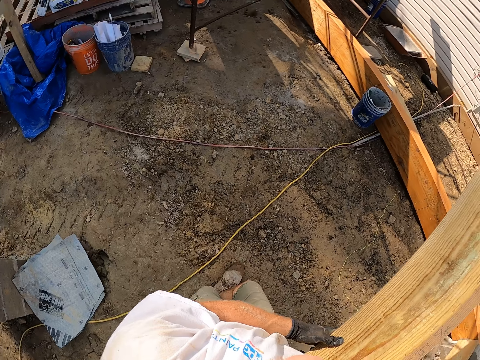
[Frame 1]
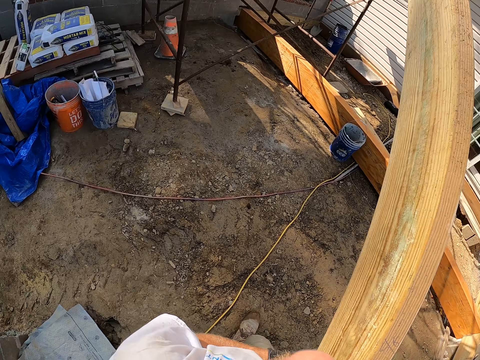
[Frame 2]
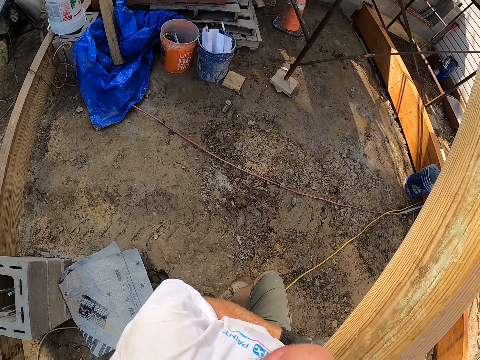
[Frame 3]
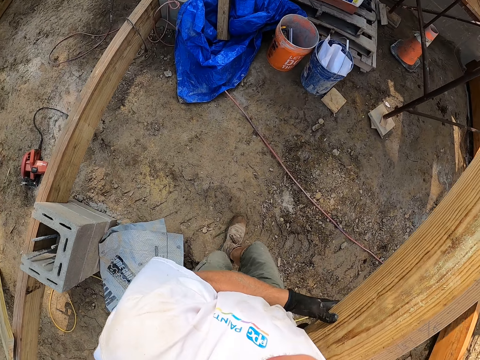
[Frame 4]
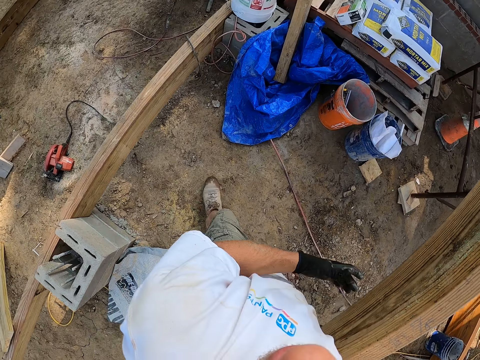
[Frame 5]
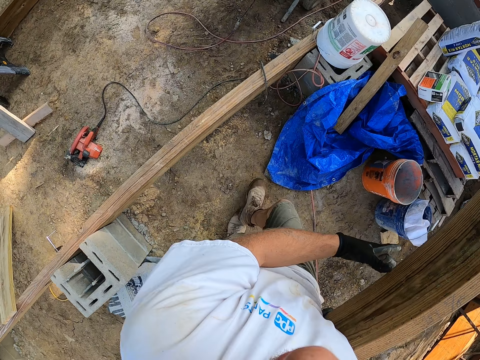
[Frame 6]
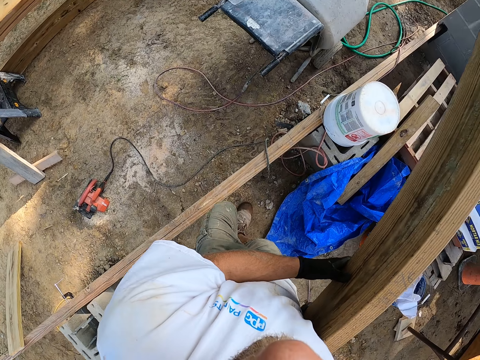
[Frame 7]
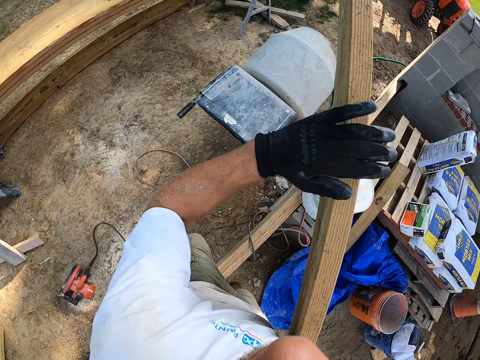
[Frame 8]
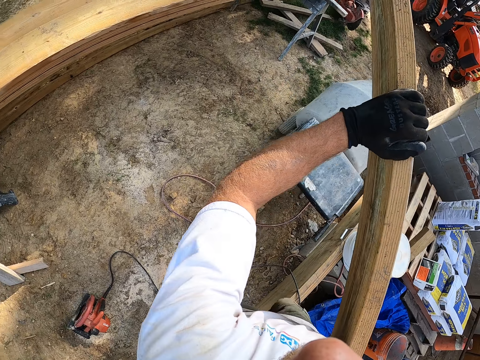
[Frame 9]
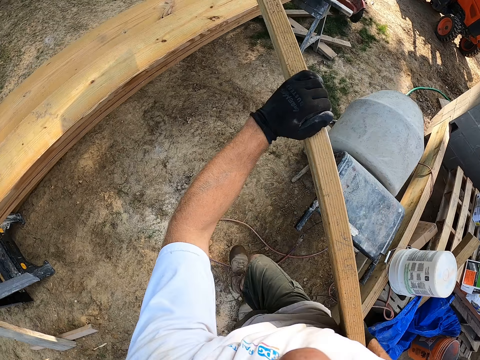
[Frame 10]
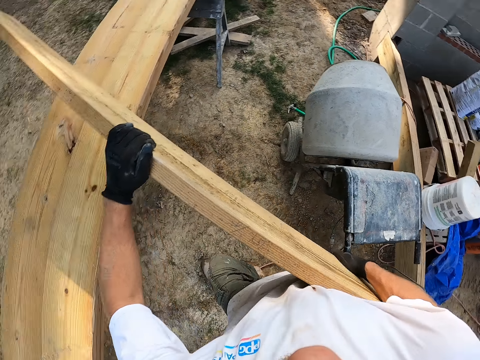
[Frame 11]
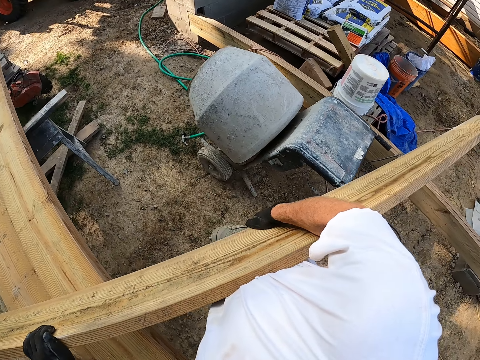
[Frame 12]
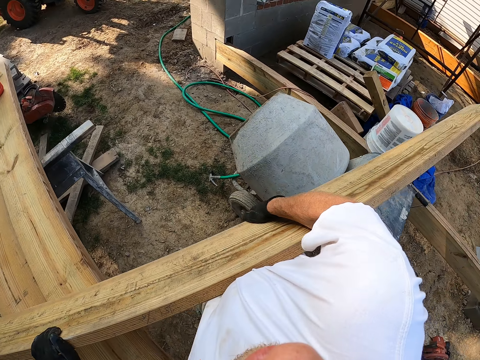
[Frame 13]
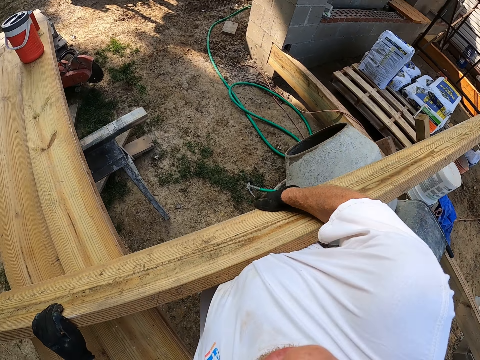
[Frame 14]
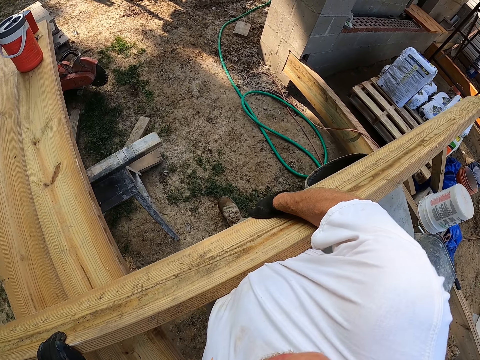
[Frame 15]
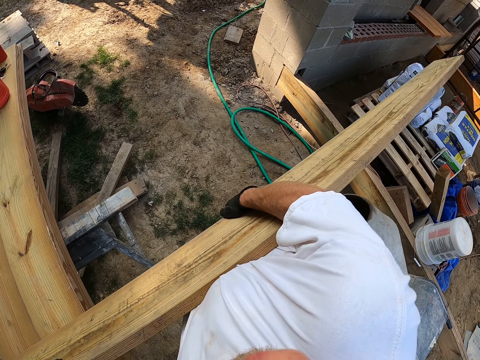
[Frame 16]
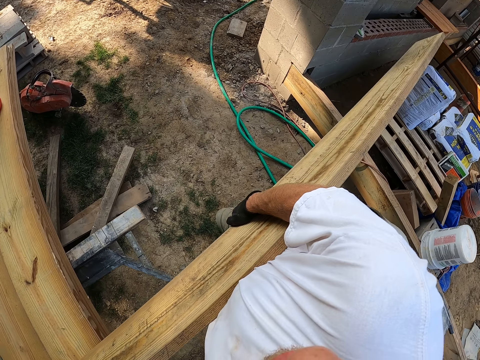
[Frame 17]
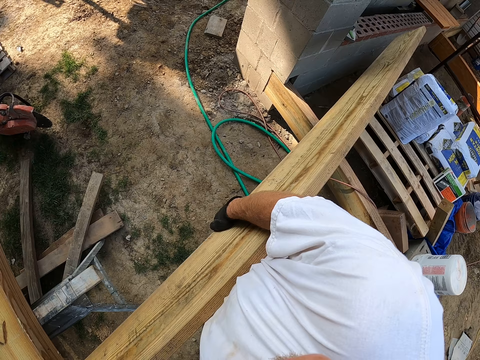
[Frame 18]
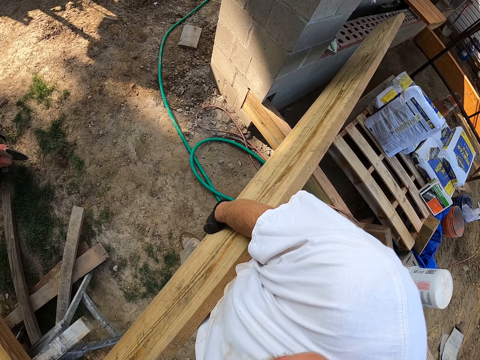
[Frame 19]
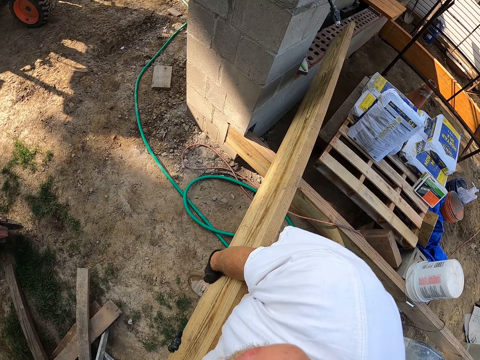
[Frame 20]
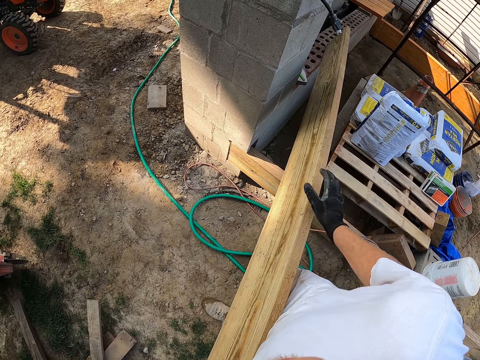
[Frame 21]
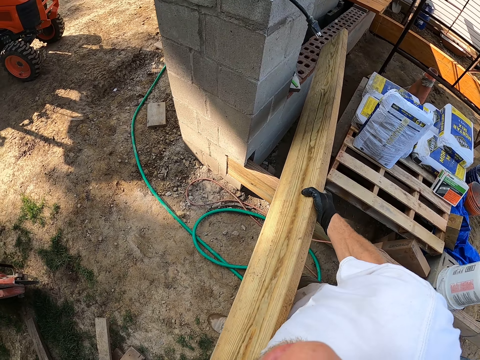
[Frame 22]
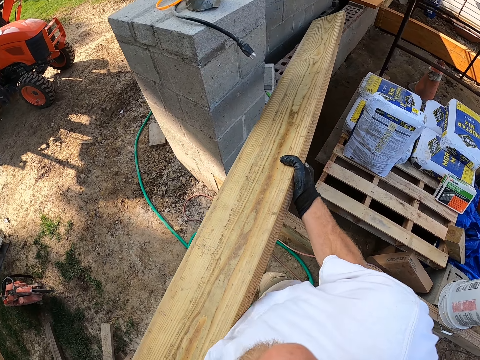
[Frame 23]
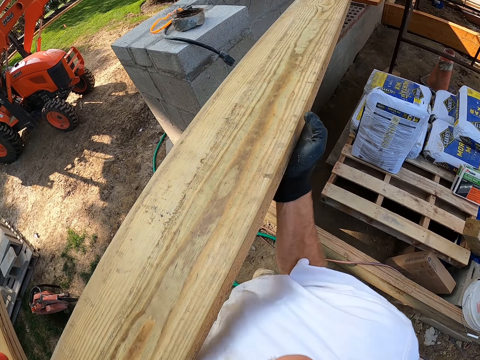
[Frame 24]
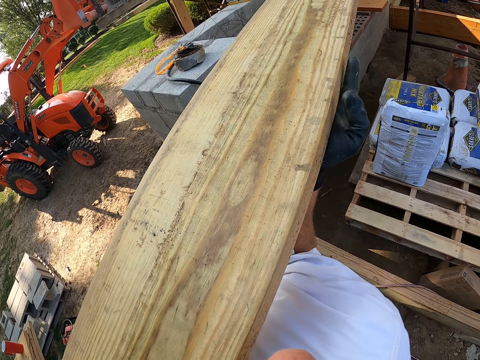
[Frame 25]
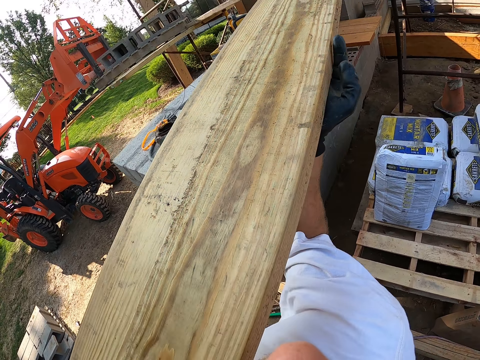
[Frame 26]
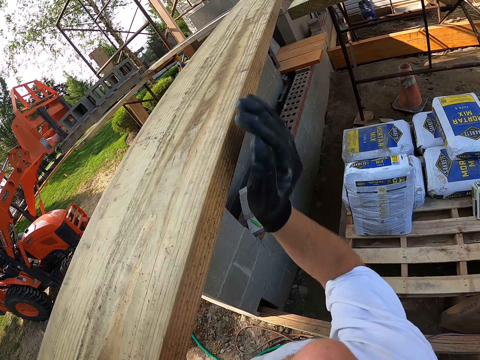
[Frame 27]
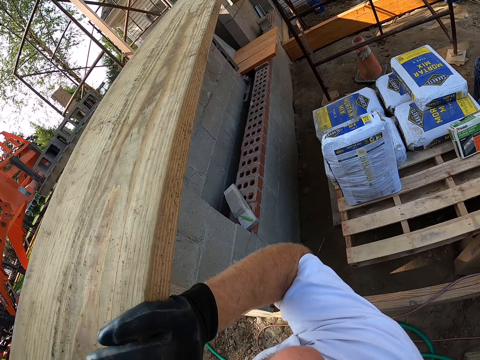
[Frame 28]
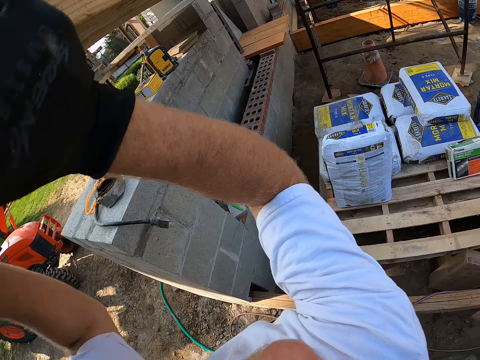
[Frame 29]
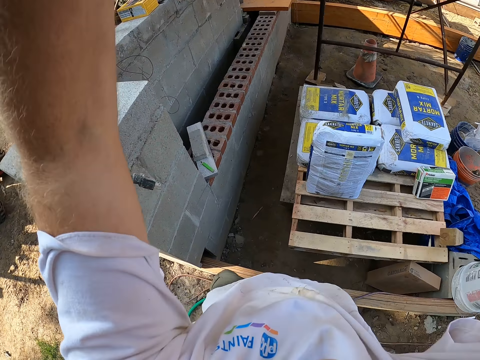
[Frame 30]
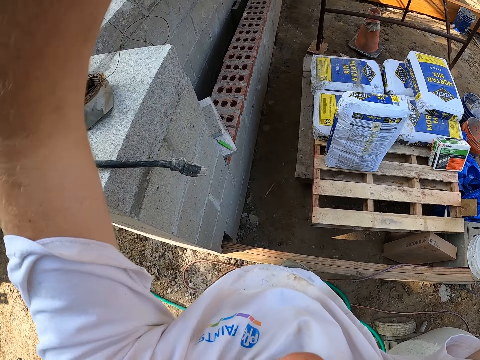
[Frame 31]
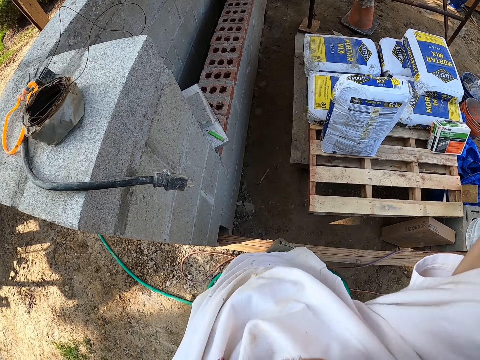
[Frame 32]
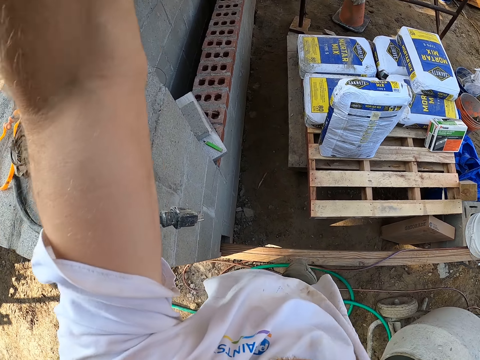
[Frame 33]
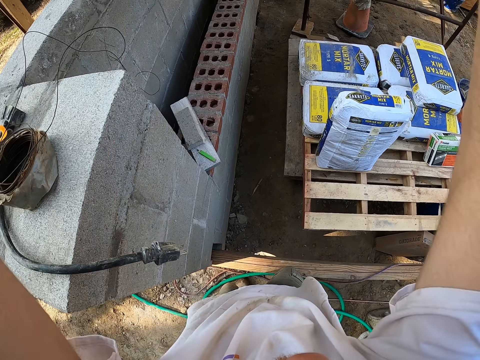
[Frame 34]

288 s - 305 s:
The camera wearer walks with the lumber to the wall. They place the lumber on the wall.

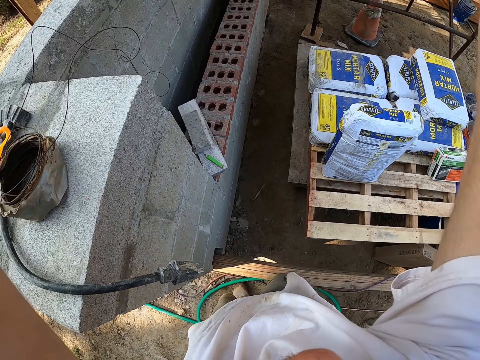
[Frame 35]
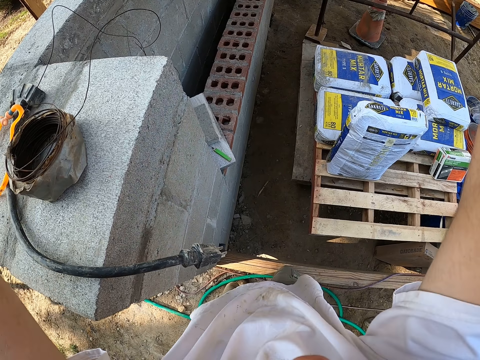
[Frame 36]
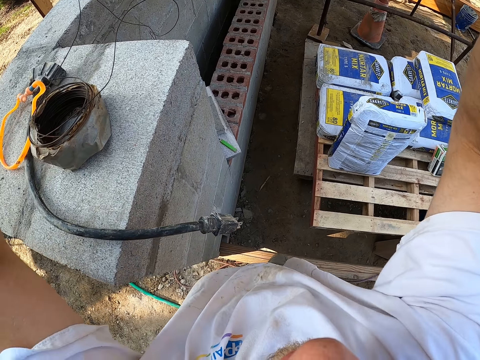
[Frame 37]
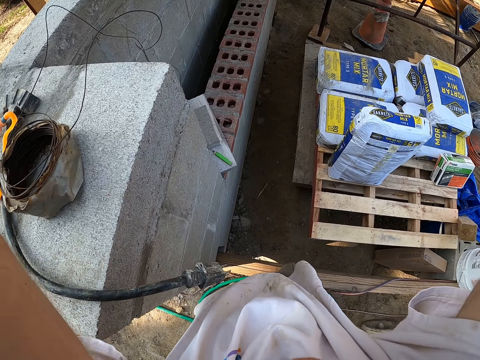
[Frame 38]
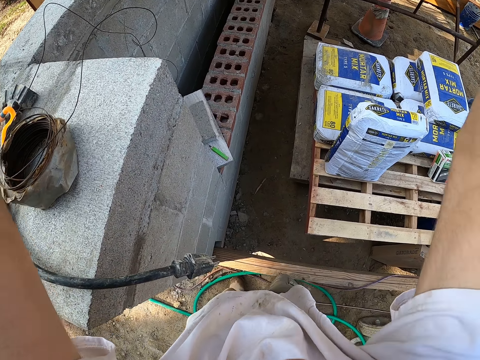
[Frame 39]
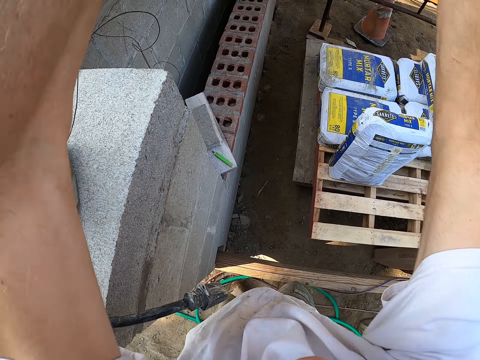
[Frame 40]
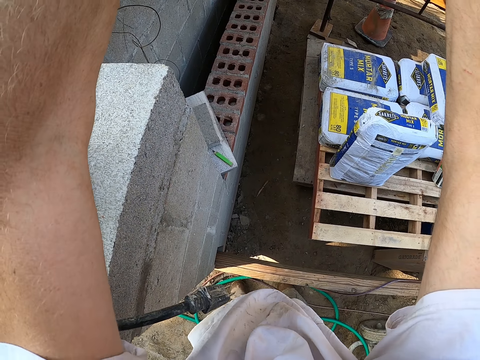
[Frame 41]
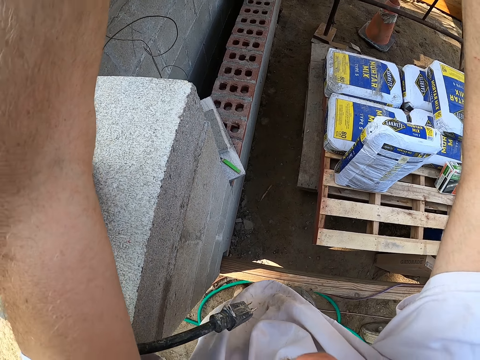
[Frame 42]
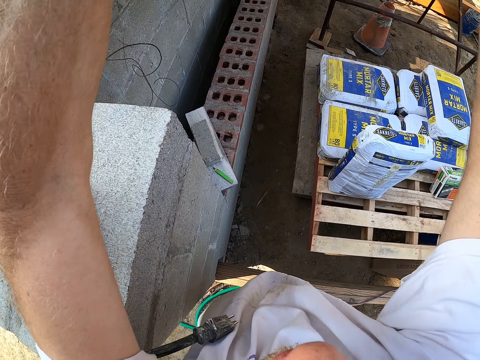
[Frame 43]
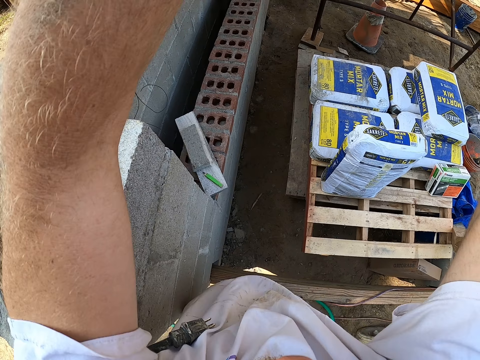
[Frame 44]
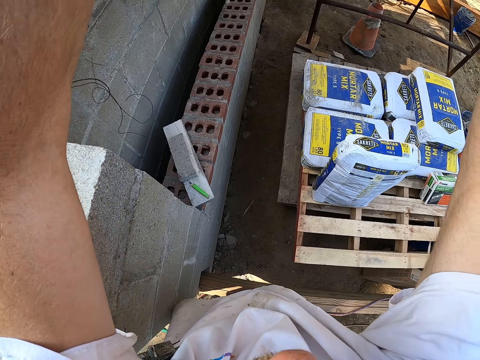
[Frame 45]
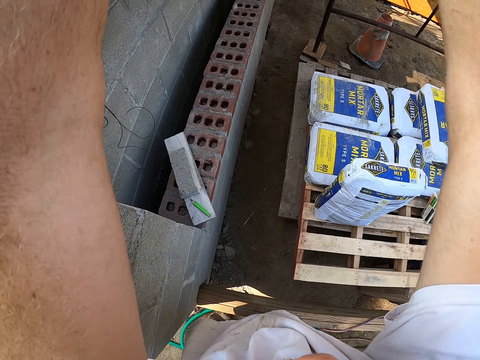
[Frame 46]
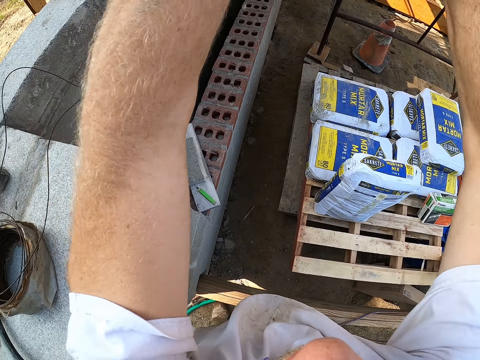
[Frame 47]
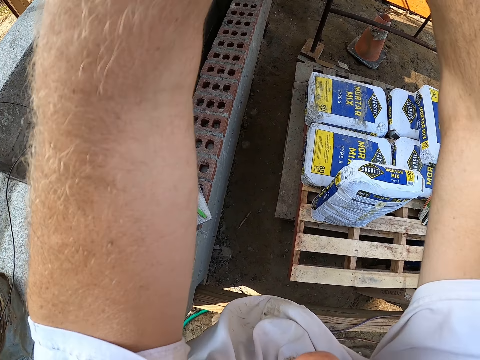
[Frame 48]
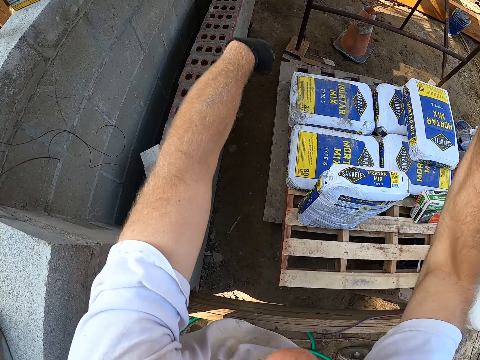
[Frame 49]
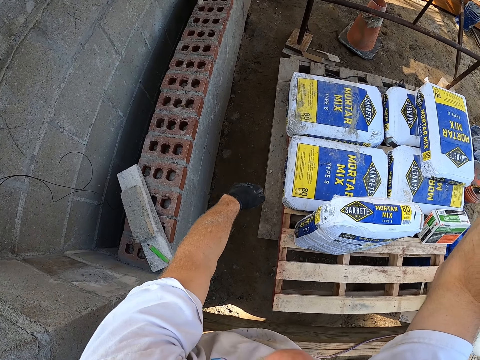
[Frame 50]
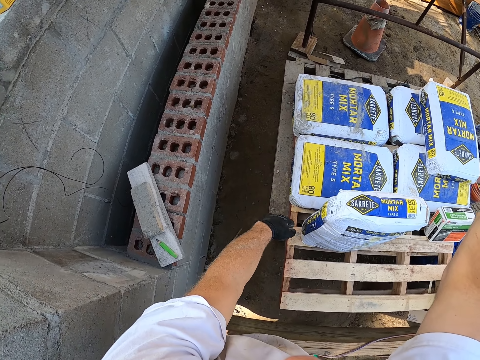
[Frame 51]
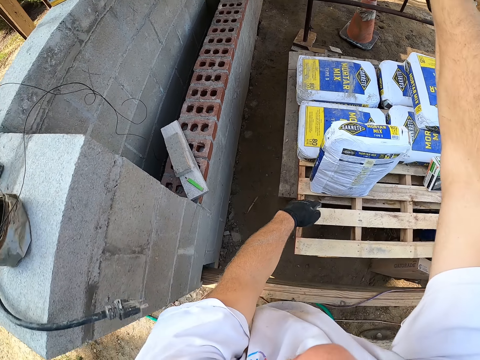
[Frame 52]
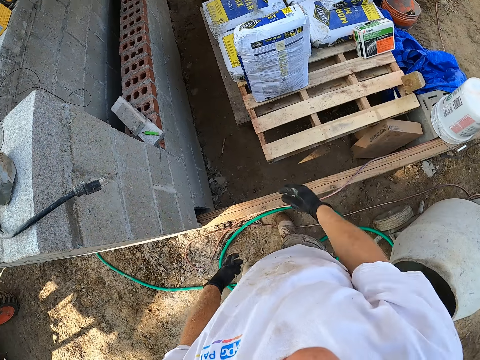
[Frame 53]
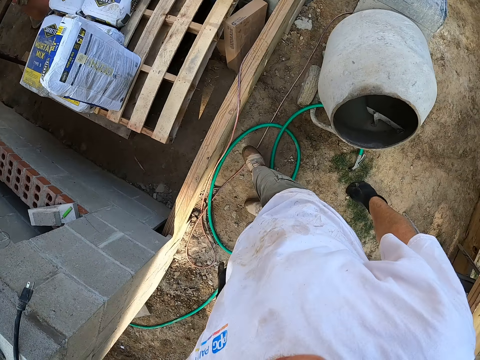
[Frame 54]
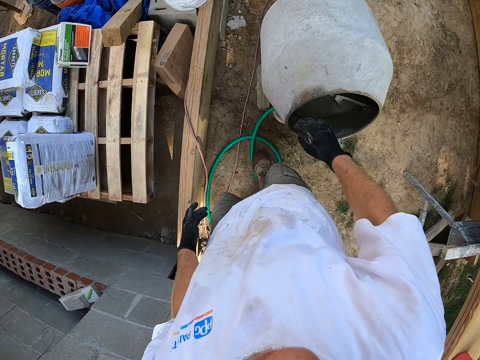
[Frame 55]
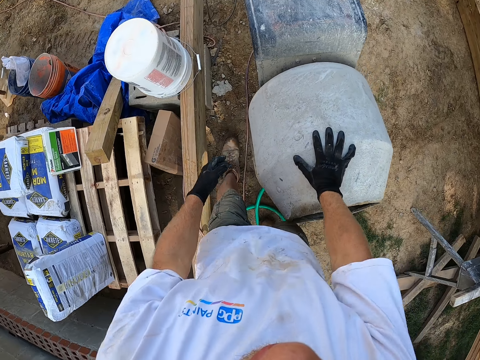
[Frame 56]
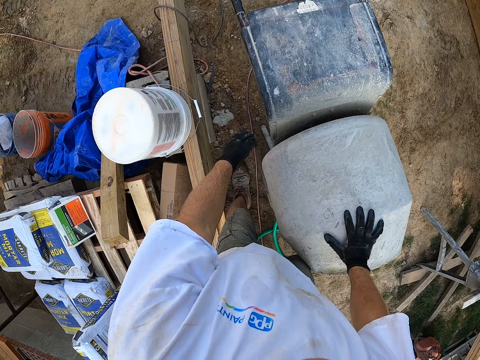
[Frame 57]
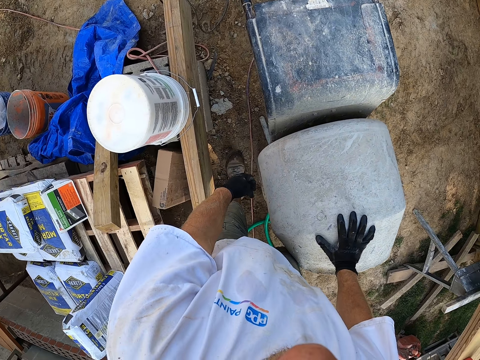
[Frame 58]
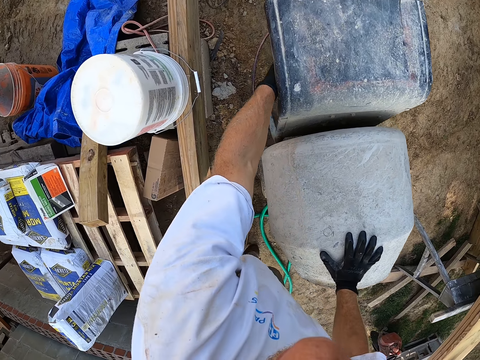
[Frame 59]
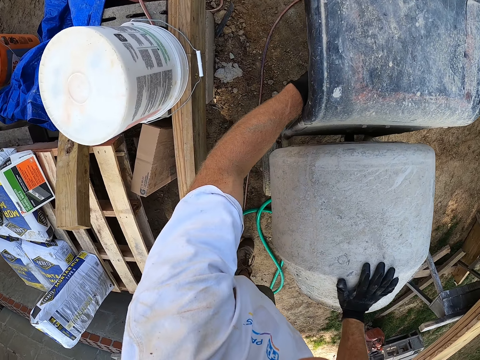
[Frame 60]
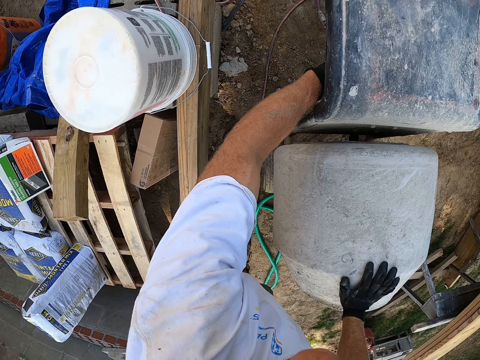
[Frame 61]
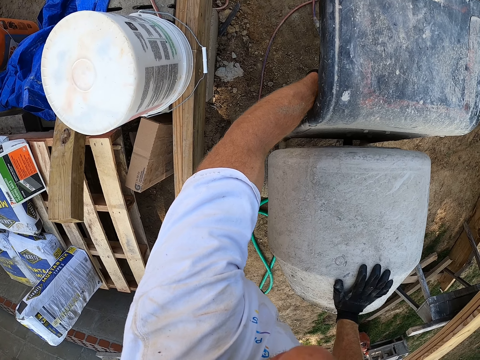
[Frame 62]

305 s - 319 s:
The camera wearer touches a cement mixer. They turn on the cement mixer.
